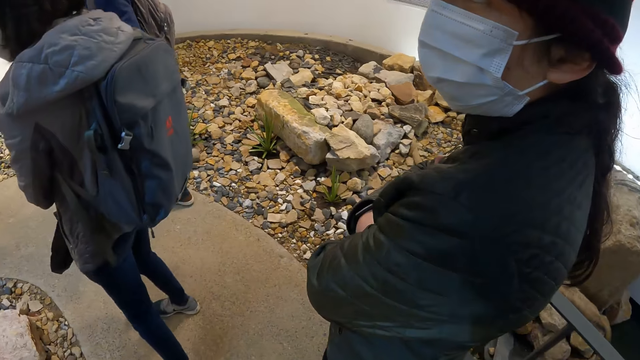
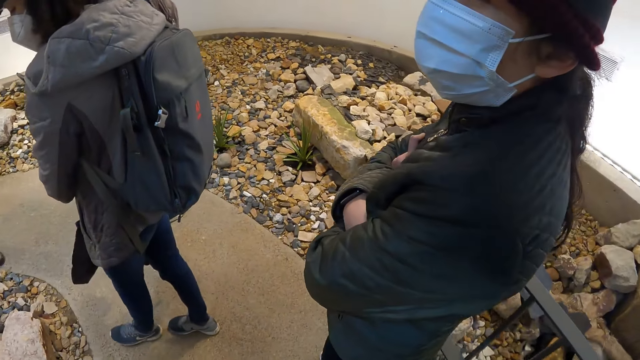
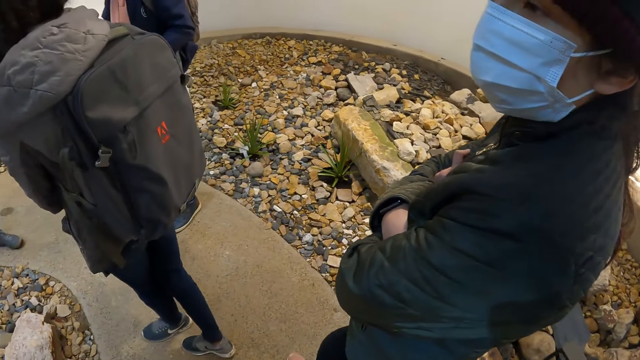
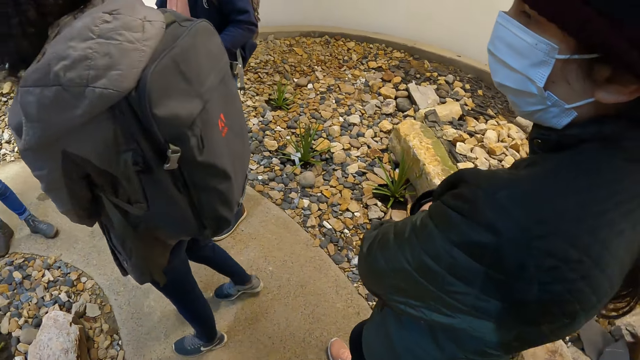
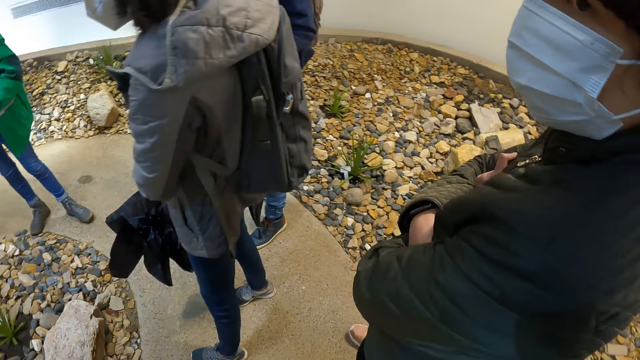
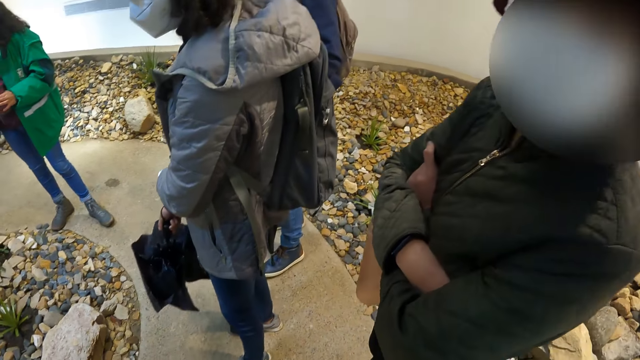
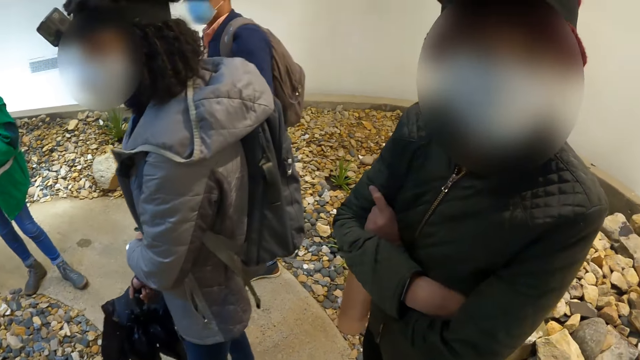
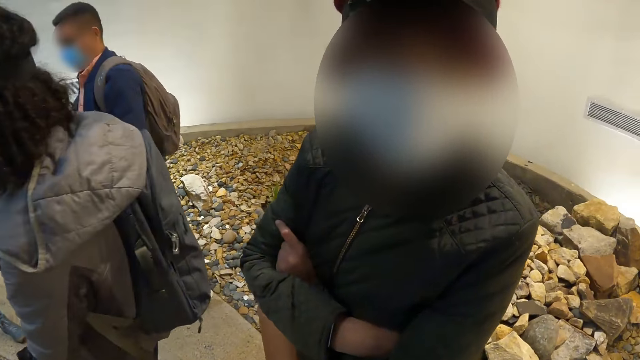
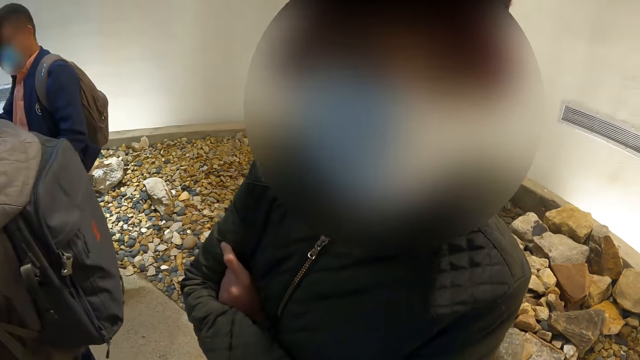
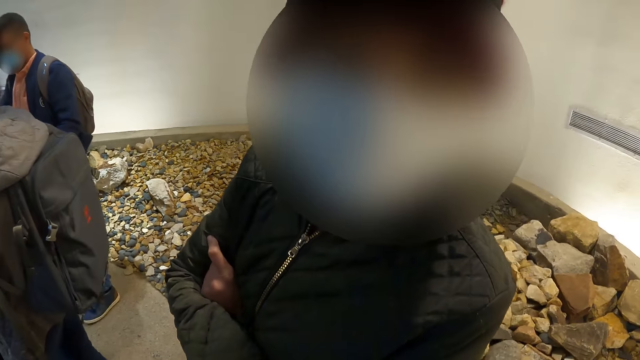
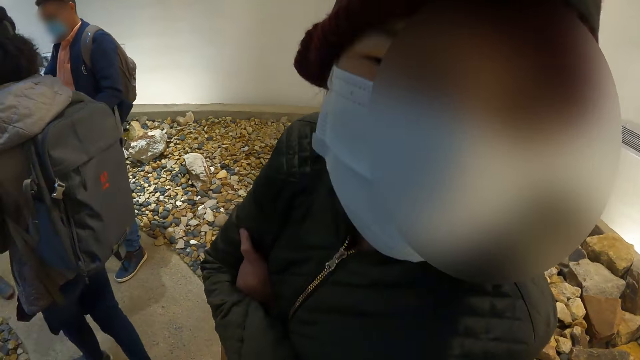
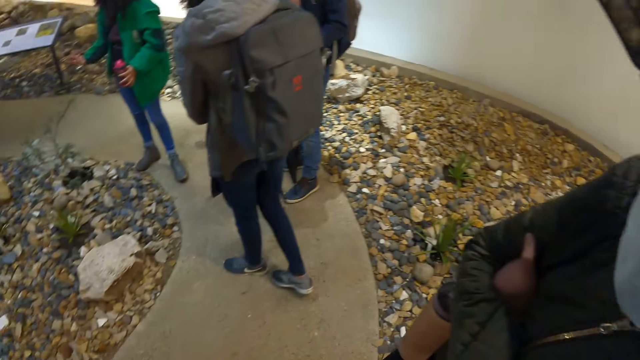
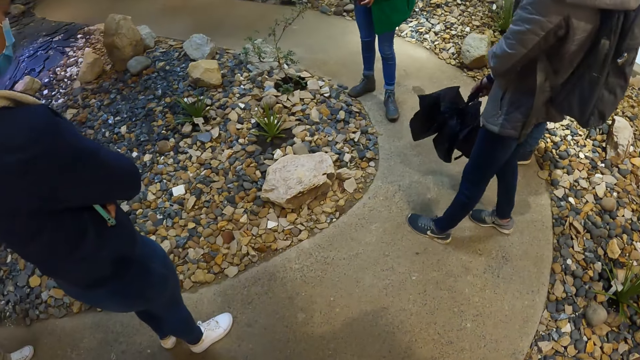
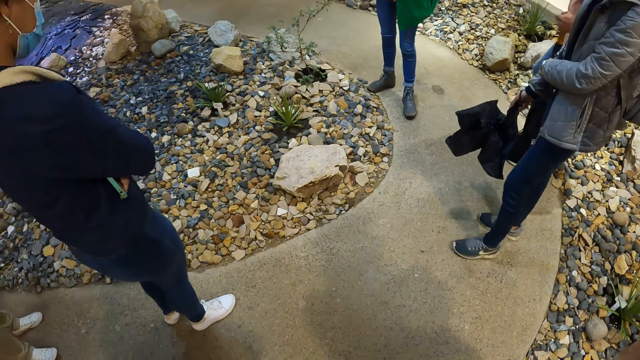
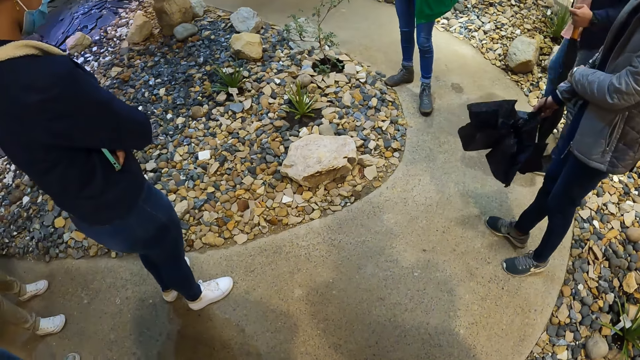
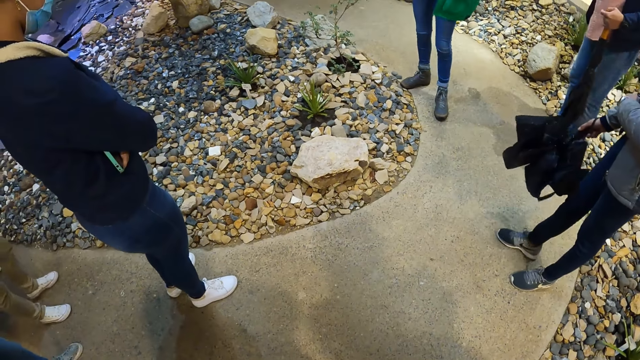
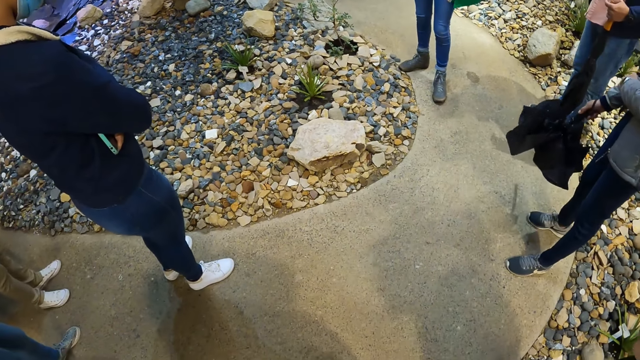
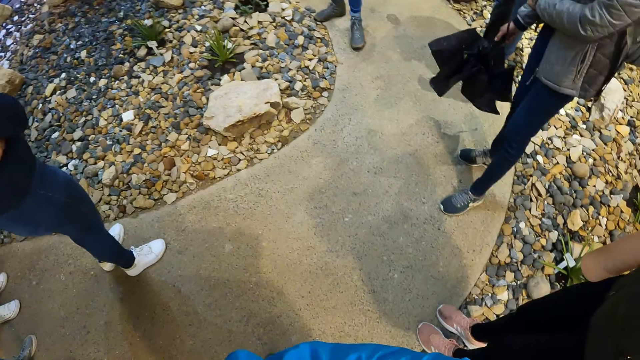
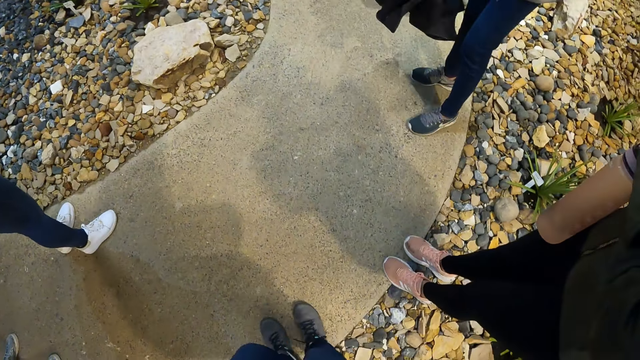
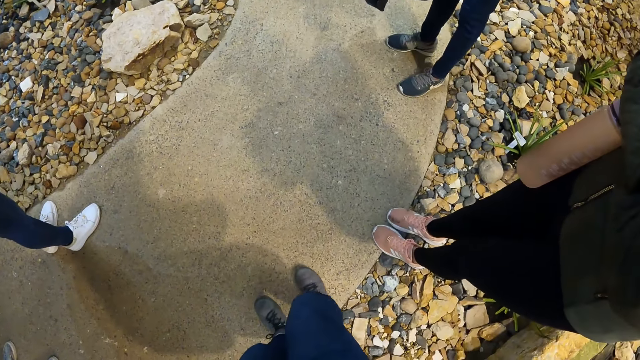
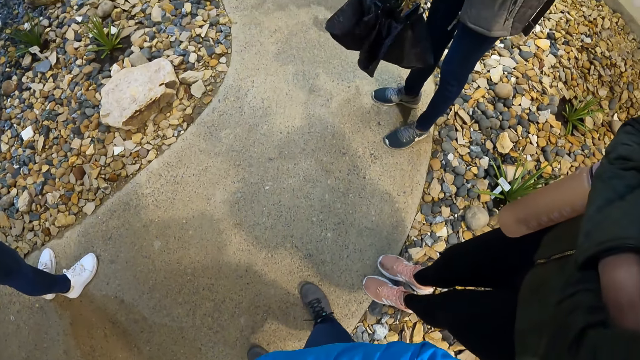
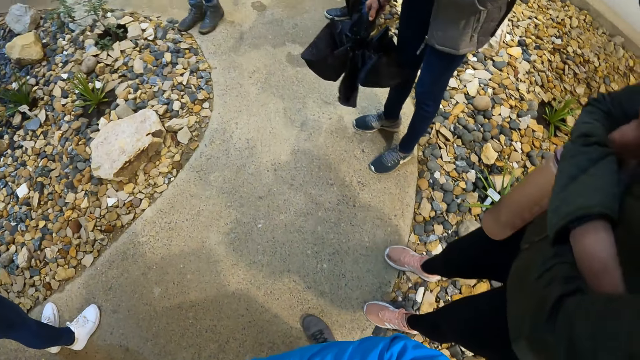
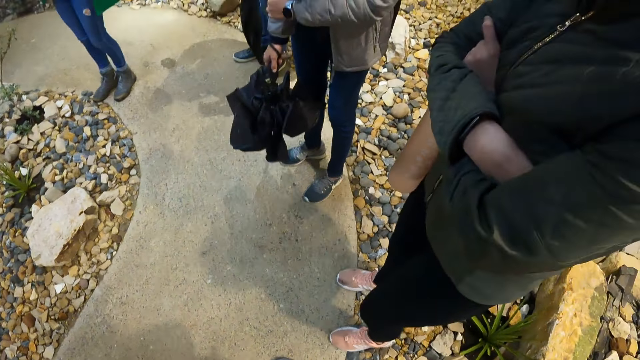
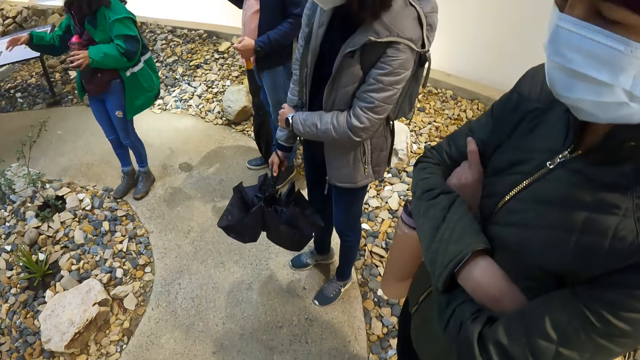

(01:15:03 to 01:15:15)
The camera wearer looks around the historical site.

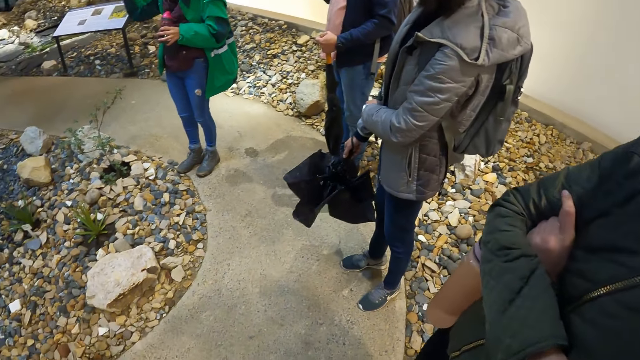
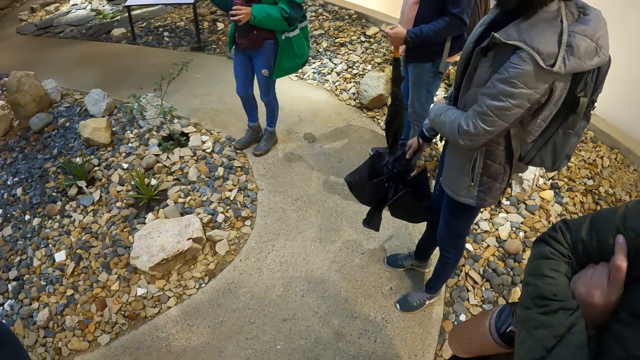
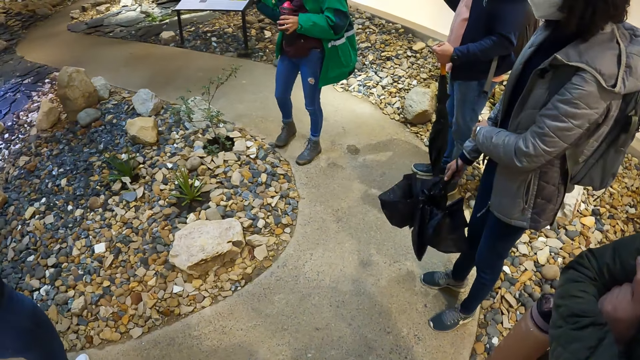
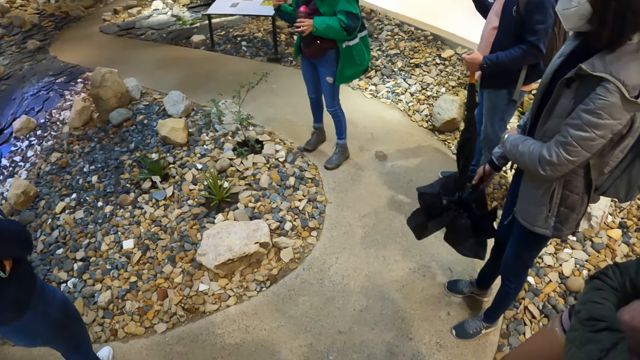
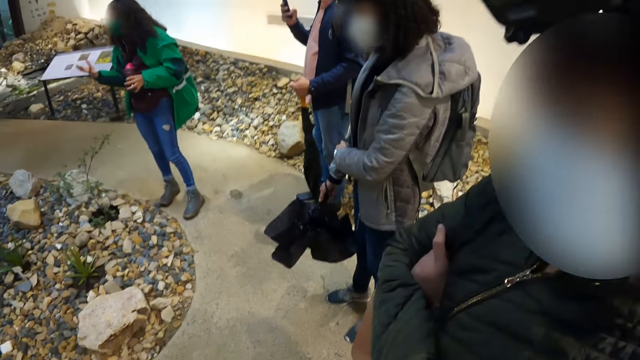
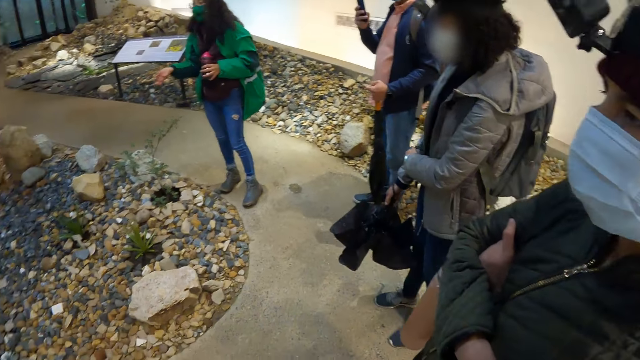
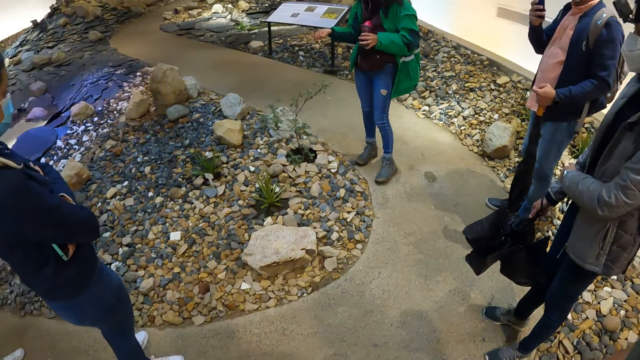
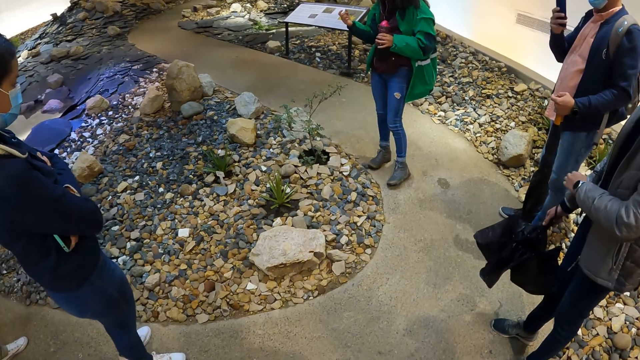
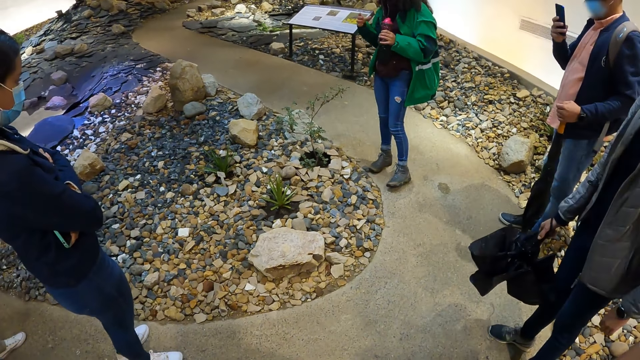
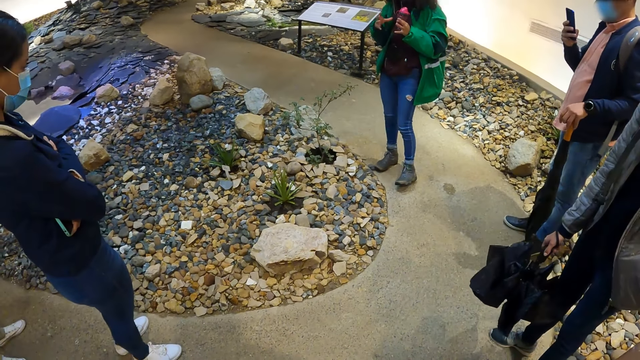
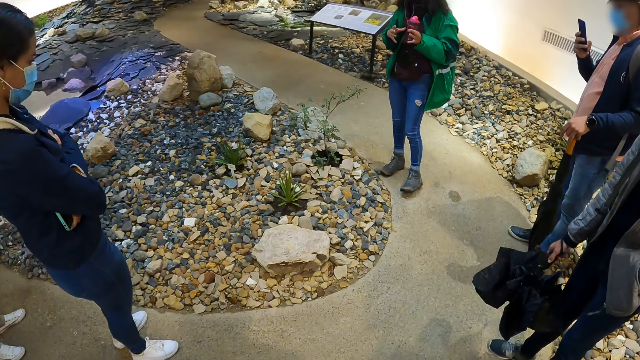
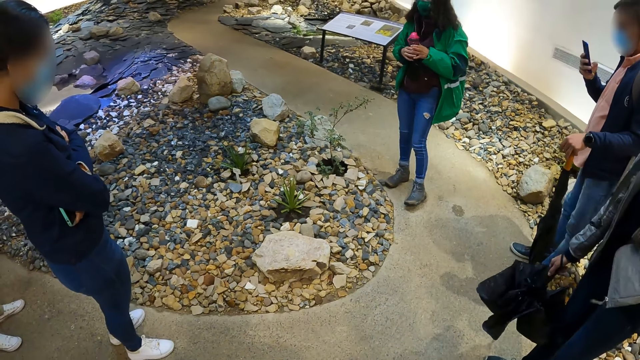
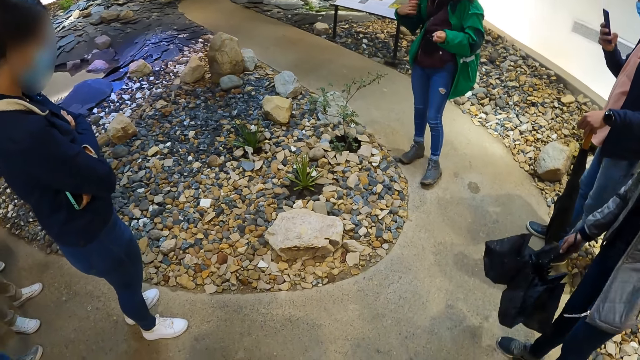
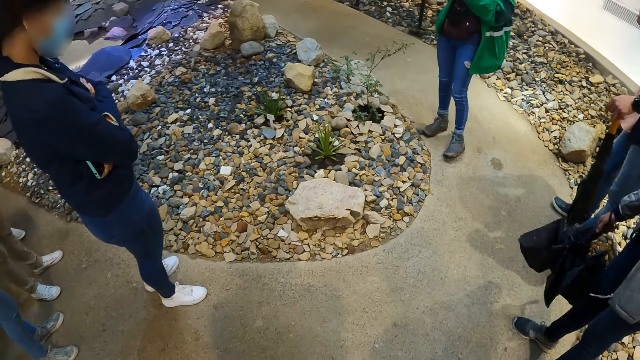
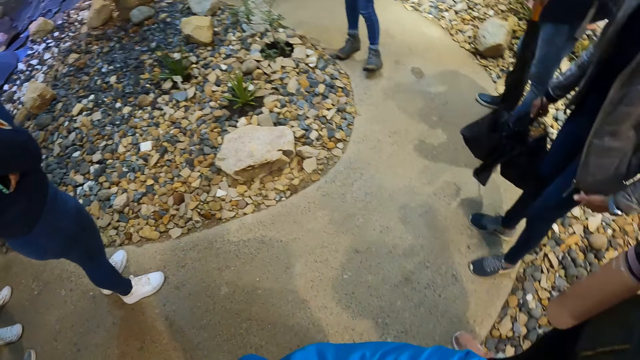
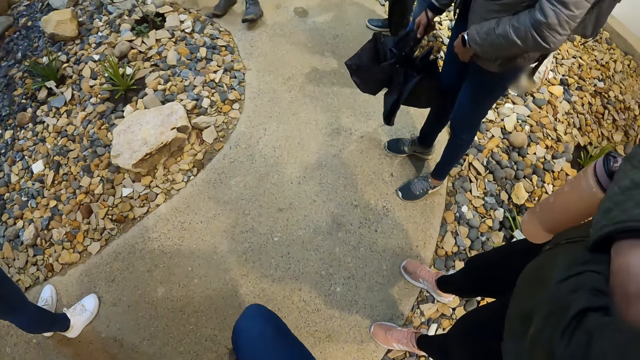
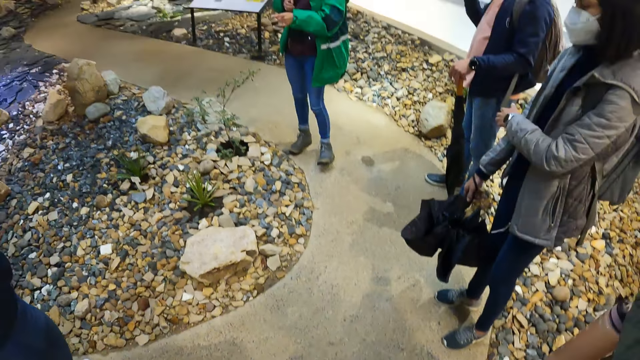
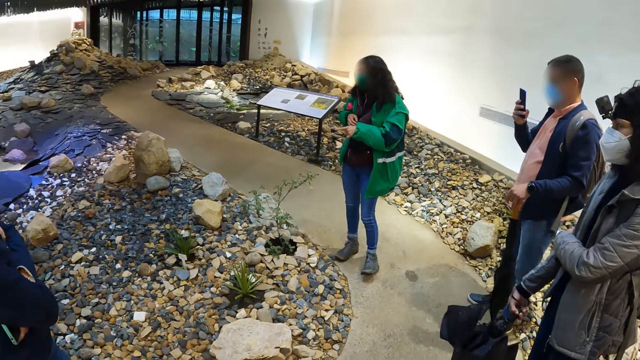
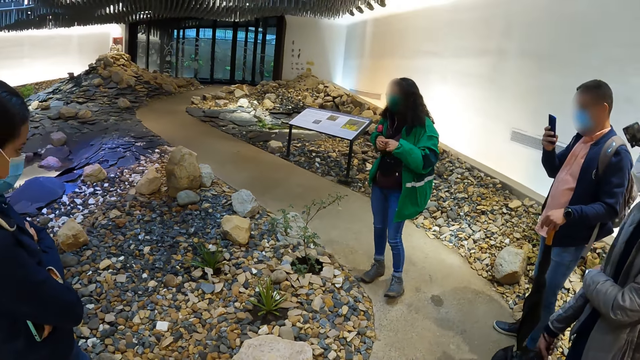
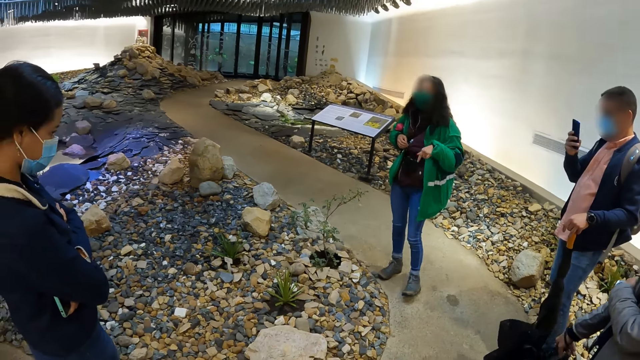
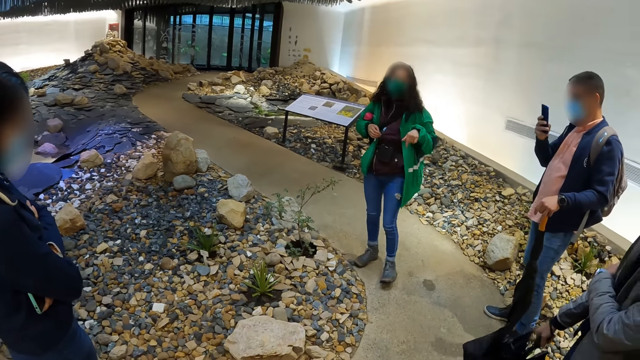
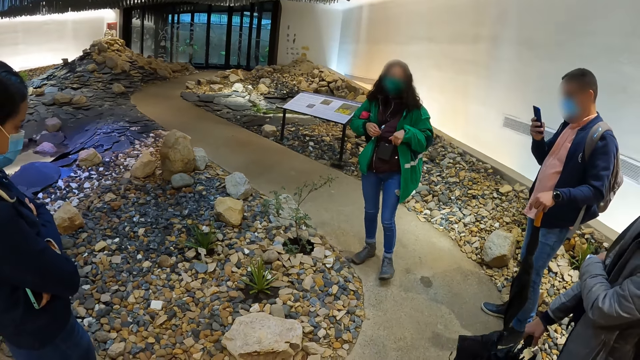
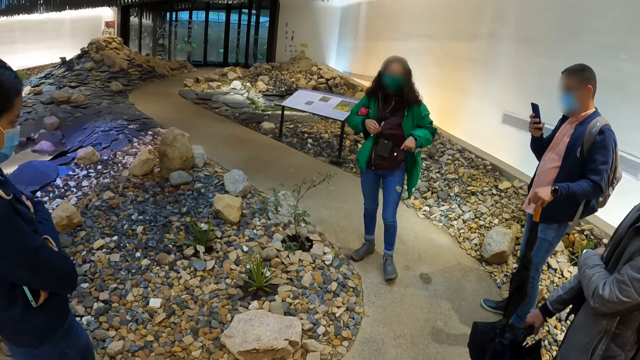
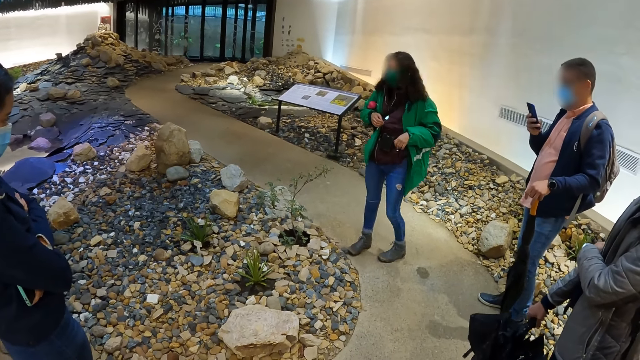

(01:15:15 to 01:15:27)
The woman passes the water bottle in her left hand to her right hand.
